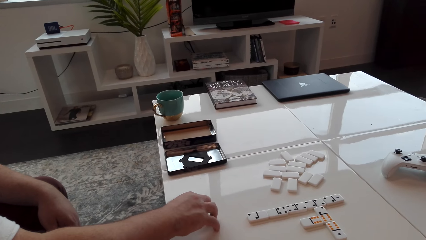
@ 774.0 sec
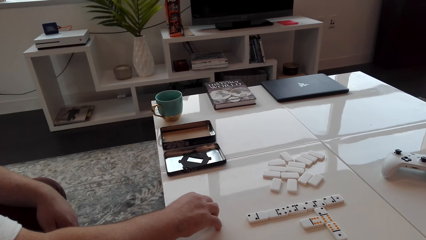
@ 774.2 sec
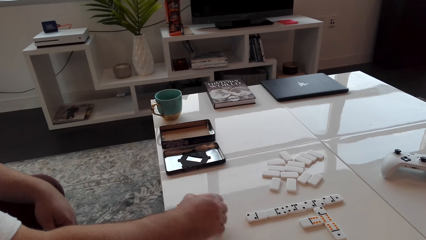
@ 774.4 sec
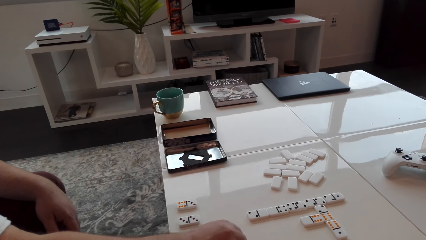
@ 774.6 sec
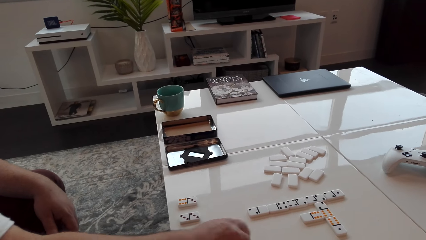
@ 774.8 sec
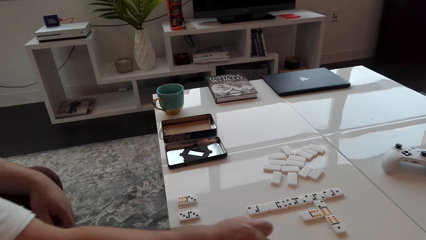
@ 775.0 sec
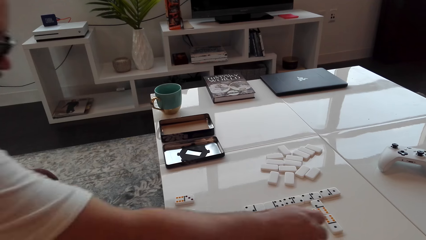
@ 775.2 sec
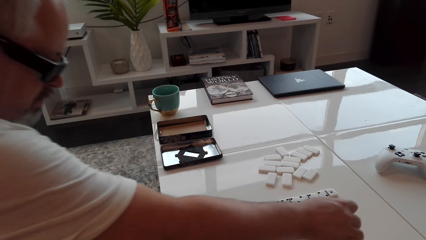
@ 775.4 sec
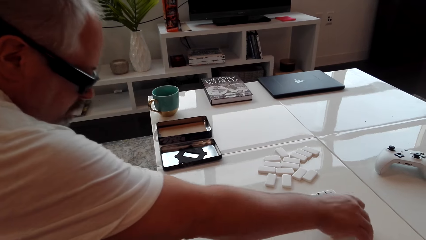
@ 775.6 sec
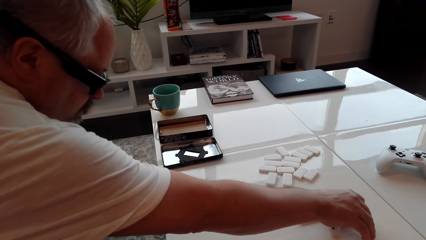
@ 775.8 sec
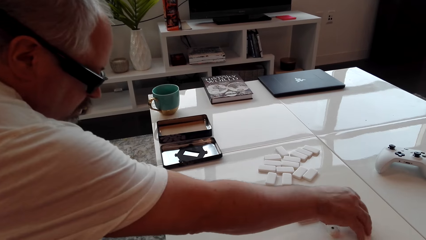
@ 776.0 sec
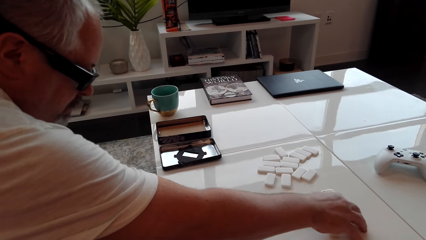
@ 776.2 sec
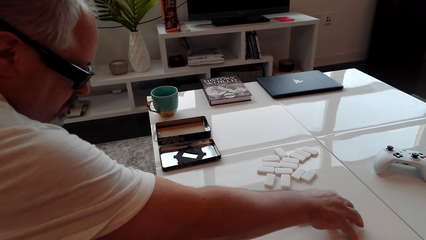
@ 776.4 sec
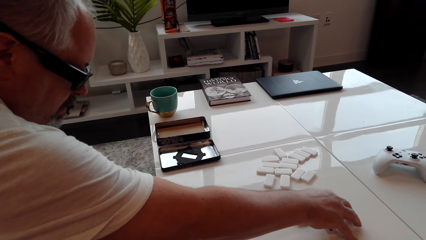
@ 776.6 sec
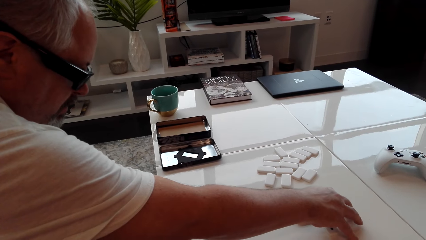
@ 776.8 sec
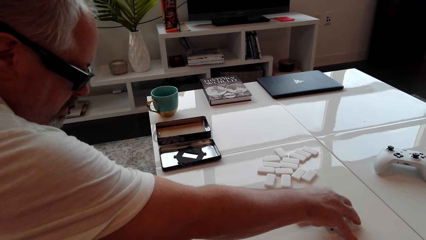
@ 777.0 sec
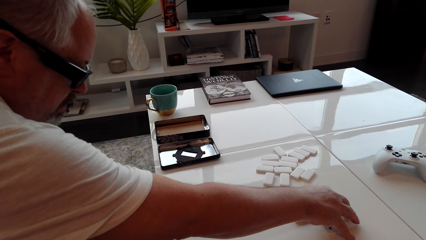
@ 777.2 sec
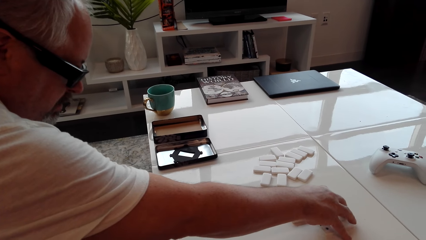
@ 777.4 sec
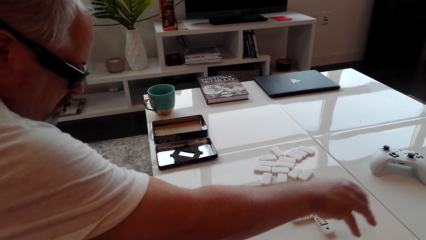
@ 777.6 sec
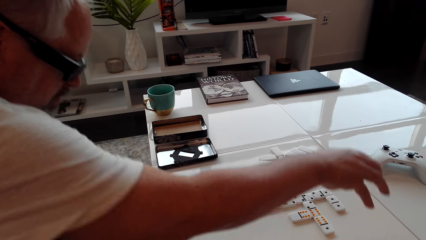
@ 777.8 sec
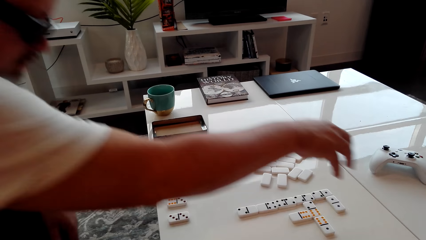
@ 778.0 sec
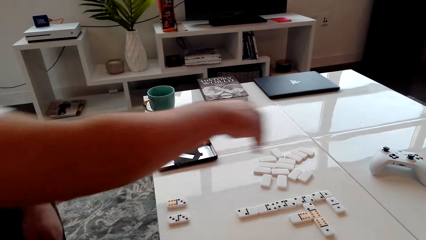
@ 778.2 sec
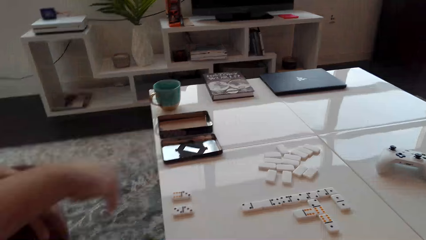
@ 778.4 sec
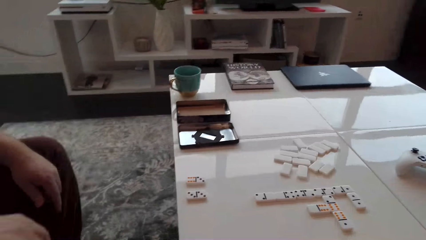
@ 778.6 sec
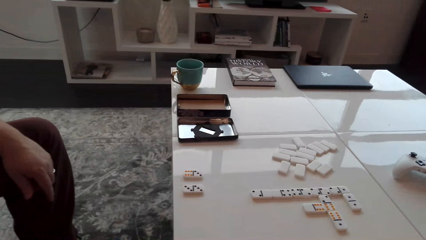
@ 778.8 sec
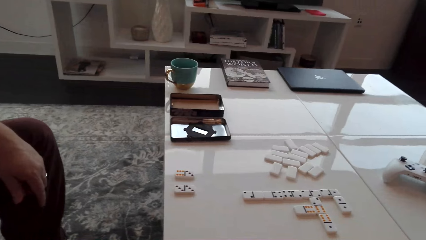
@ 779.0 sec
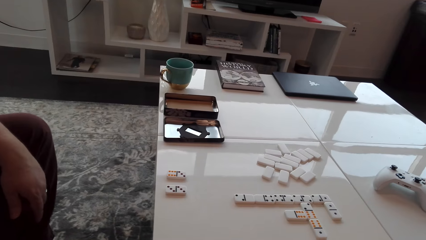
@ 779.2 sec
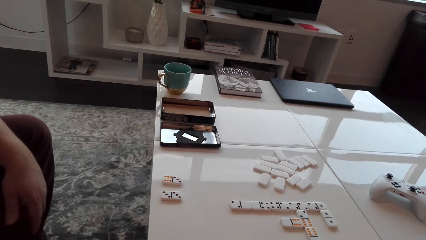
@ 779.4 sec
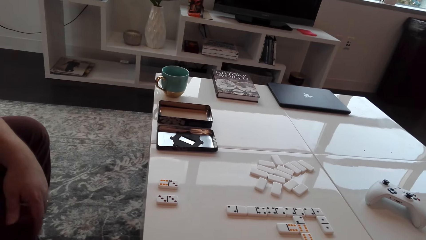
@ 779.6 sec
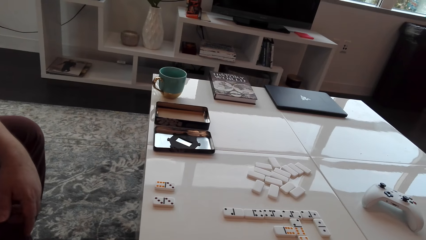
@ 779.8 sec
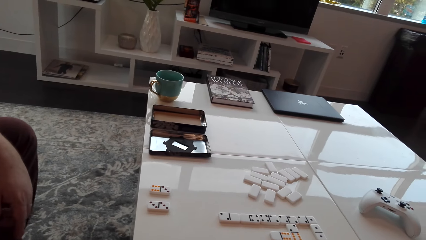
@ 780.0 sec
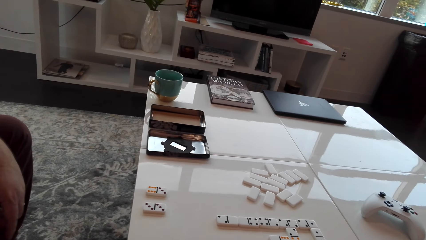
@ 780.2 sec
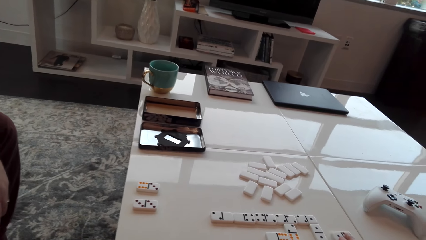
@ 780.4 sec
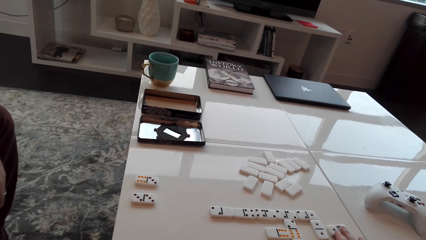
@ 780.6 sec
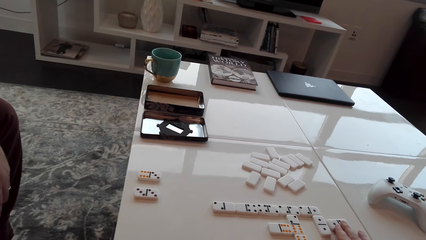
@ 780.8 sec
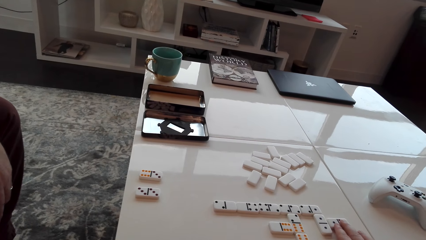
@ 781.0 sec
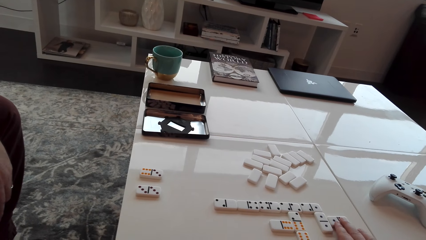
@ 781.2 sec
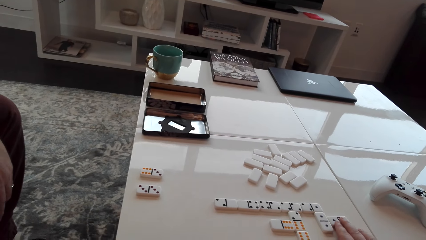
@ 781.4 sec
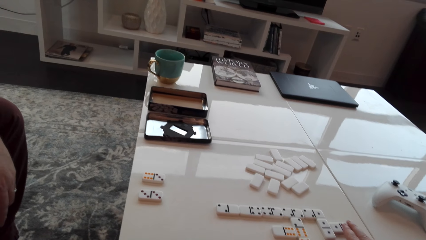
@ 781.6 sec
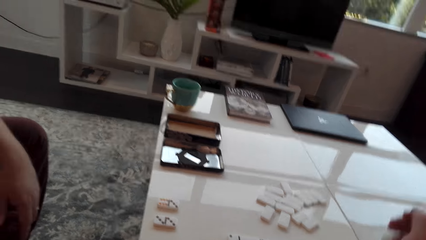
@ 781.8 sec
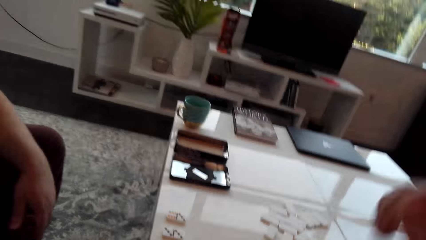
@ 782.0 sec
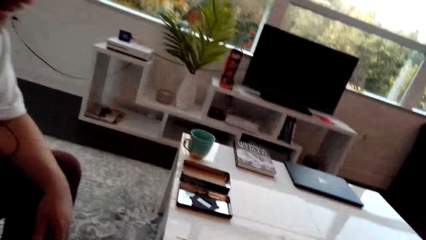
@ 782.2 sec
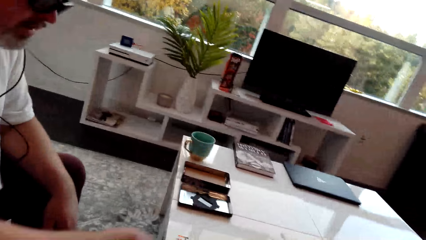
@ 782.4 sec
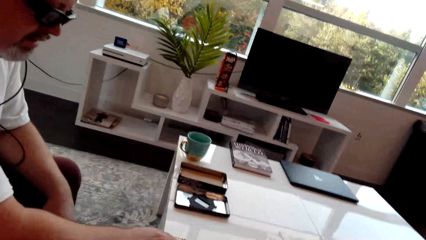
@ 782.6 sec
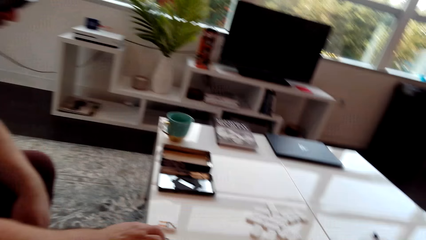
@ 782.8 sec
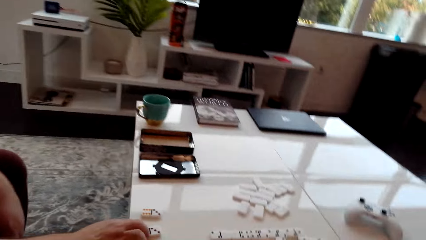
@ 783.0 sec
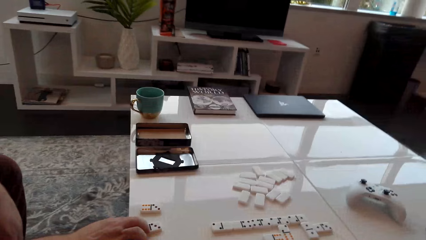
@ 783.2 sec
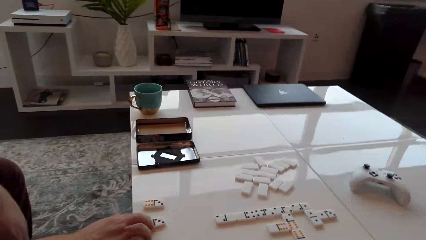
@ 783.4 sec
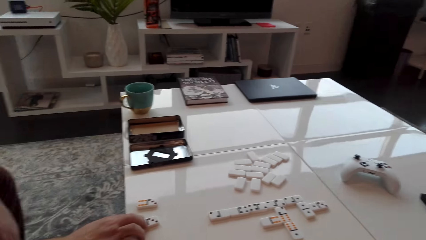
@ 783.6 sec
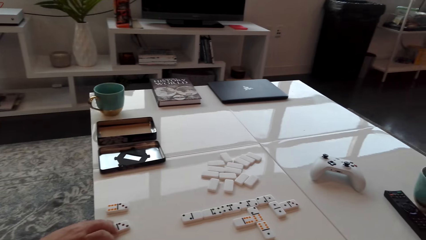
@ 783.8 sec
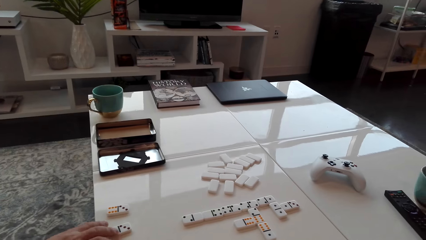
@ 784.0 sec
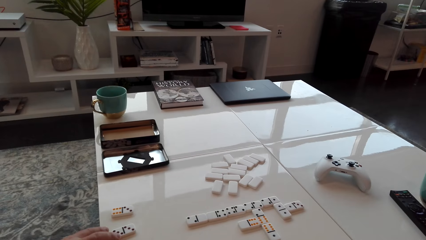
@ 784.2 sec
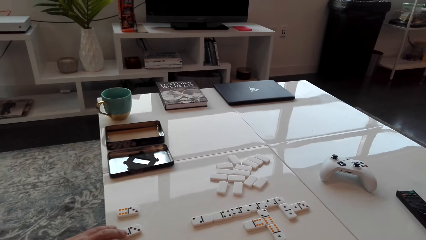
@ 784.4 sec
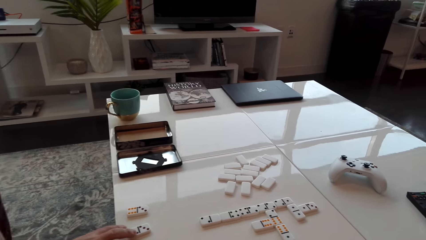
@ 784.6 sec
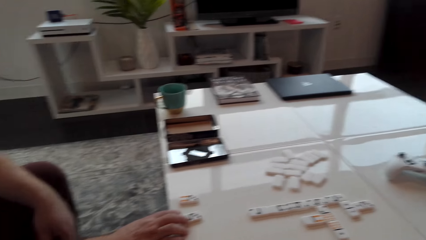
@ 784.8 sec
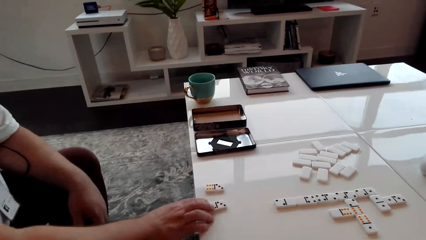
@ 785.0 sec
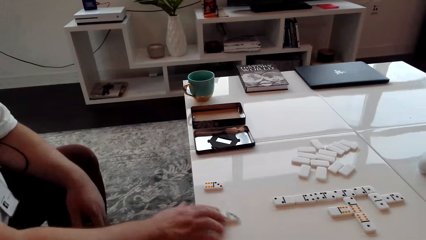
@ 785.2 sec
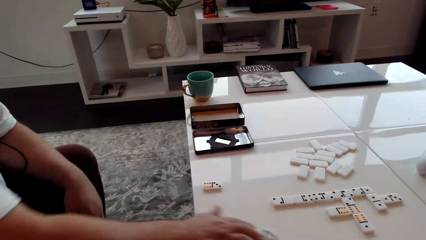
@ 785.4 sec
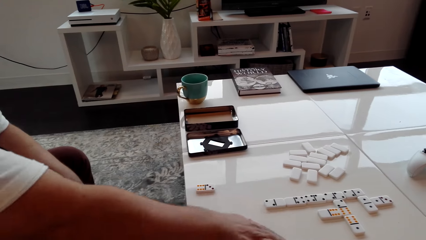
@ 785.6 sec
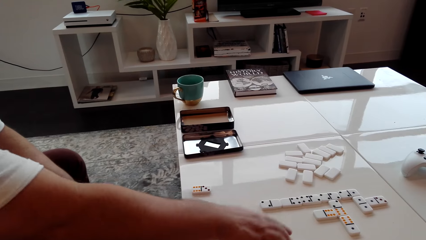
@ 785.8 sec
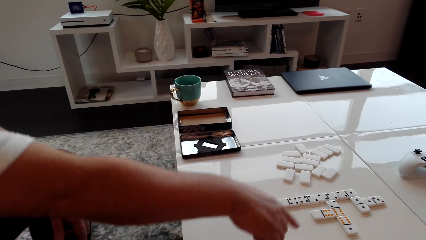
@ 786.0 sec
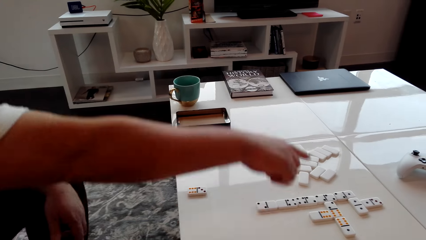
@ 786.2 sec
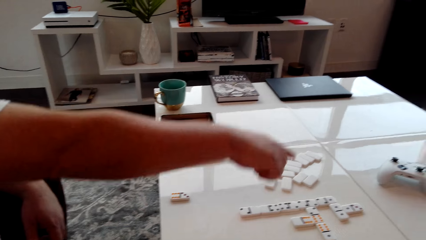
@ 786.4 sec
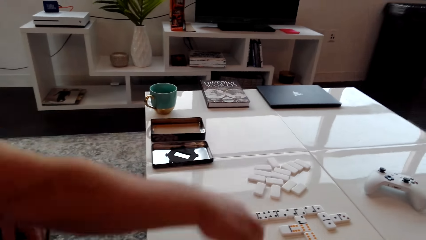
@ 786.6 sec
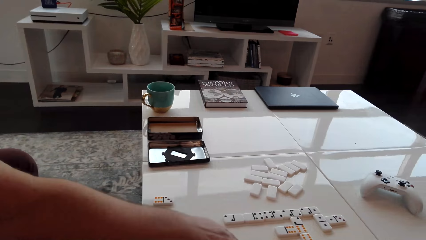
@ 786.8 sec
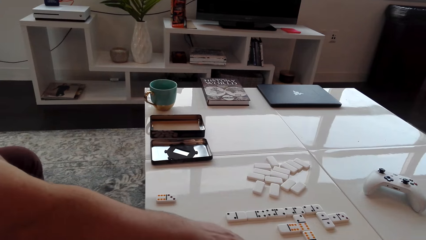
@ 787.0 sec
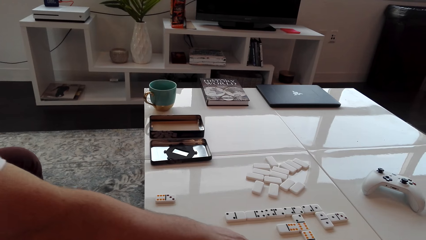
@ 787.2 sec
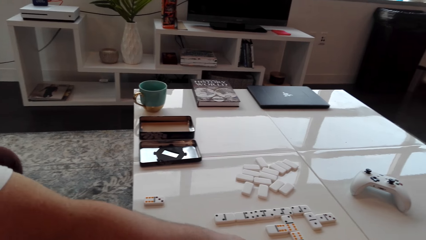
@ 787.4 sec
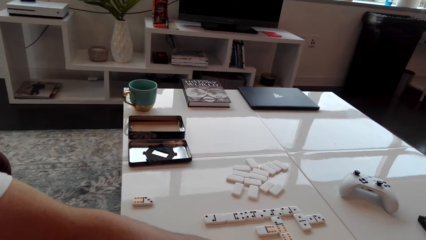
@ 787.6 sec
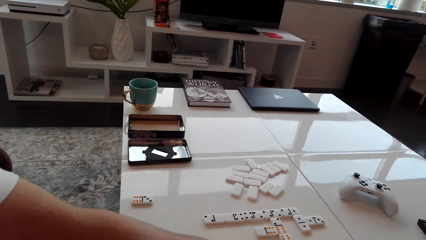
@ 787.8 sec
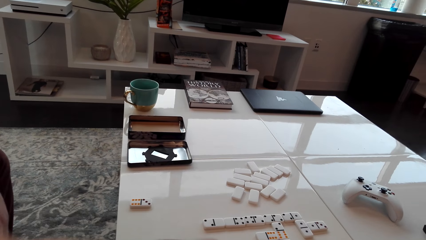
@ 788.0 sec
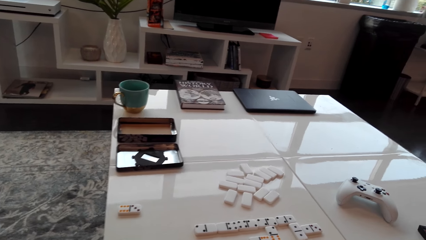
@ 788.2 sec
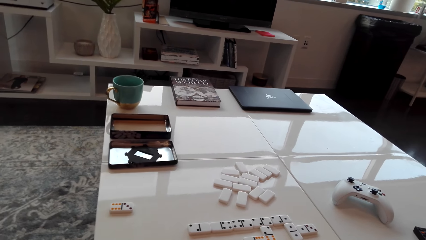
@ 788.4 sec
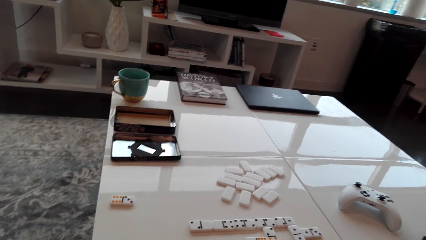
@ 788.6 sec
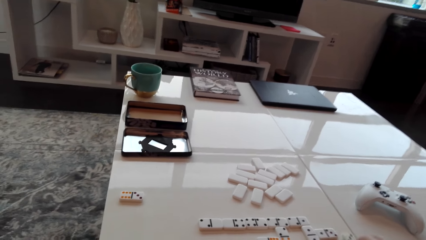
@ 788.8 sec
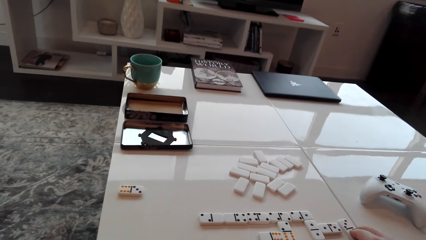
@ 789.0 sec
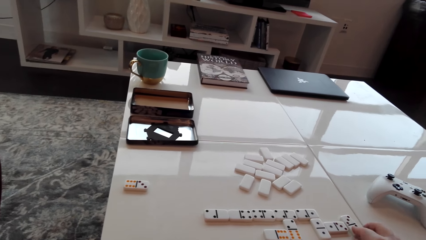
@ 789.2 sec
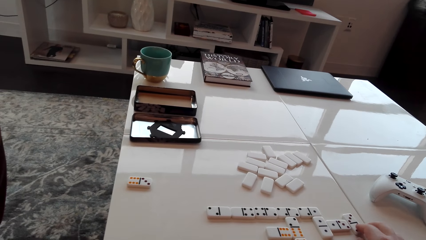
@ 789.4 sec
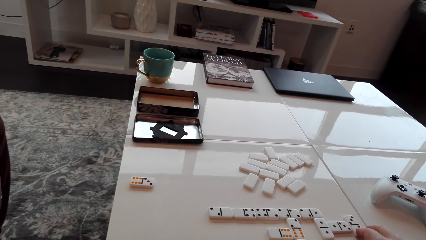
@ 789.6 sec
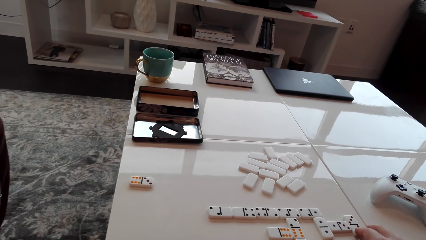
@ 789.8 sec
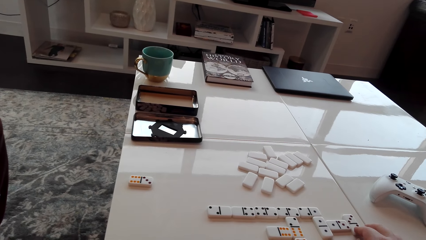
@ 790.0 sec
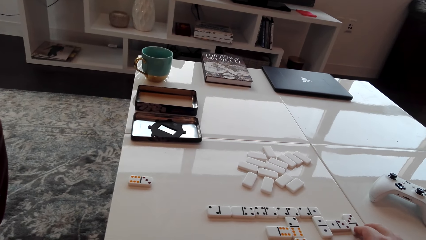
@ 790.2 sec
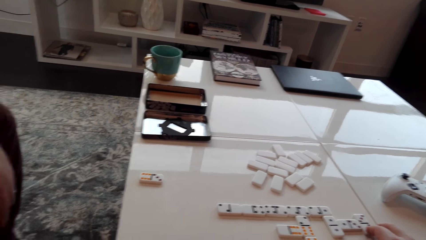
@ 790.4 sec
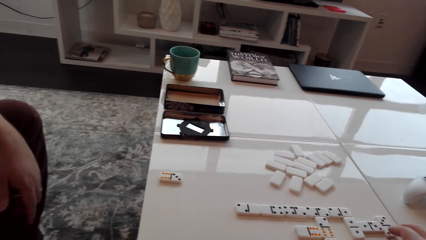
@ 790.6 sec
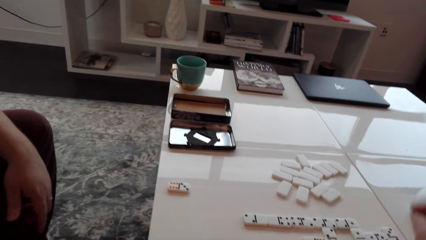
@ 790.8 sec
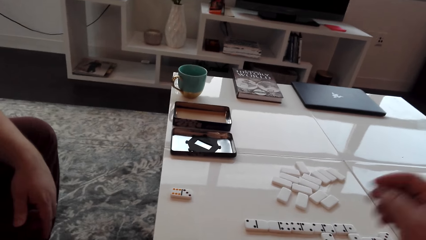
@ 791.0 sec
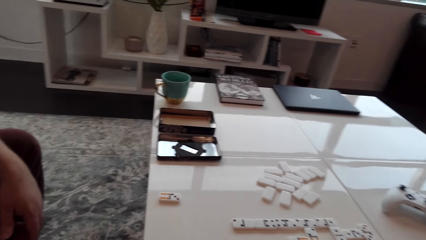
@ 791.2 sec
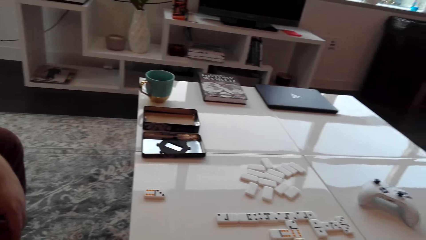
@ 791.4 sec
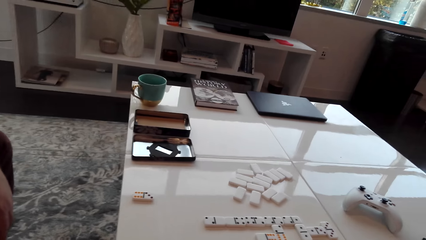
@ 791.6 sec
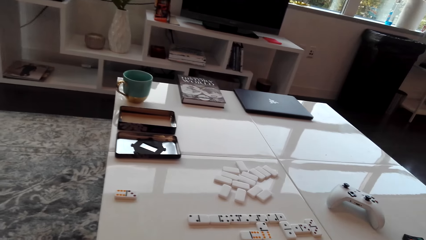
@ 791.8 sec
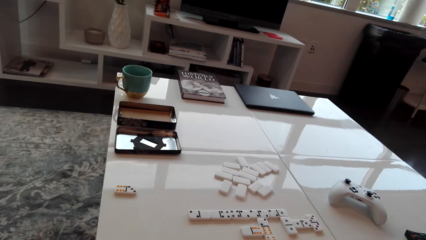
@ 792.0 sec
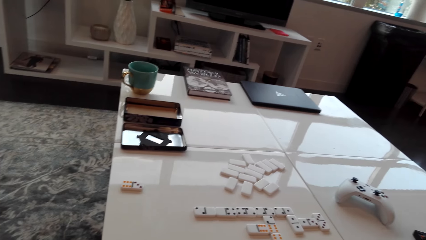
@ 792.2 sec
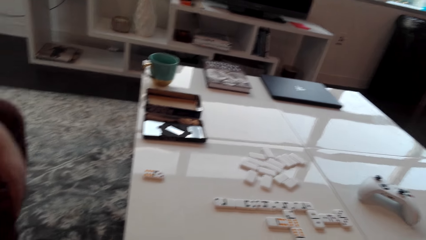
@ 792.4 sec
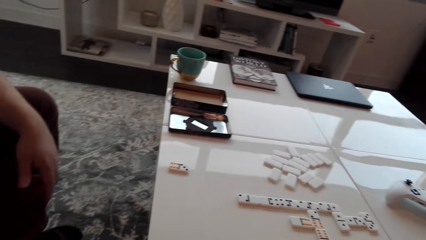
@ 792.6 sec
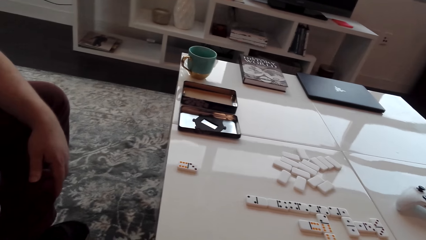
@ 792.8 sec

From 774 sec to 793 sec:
A man touches the dominoes. The camera wearer moves the dominoes dice and touches the dominoes. The man moves the dominoes dice. The camera wearer moves the dominoes dice.
